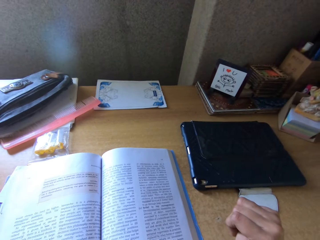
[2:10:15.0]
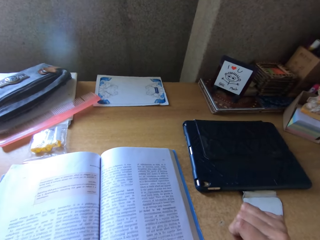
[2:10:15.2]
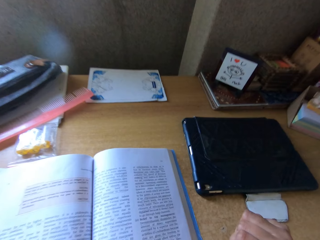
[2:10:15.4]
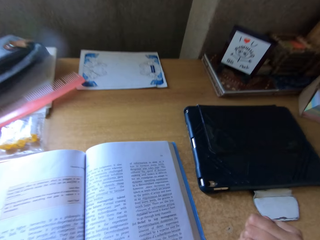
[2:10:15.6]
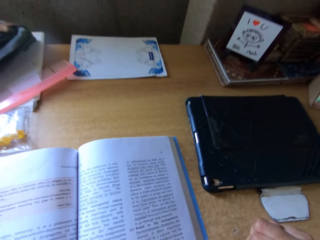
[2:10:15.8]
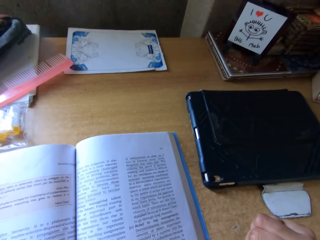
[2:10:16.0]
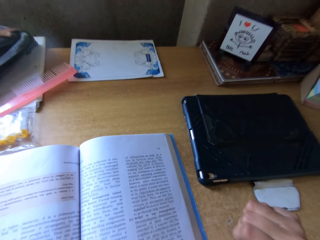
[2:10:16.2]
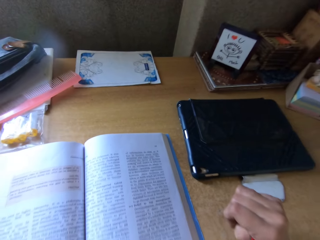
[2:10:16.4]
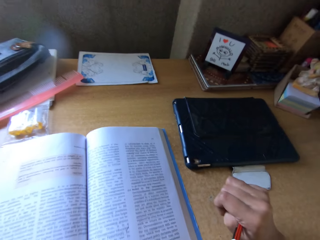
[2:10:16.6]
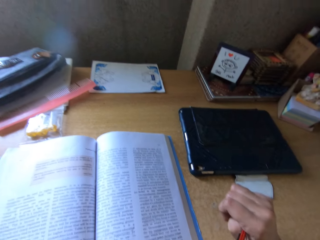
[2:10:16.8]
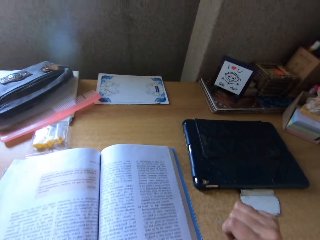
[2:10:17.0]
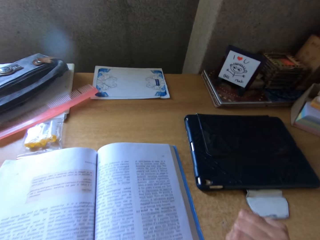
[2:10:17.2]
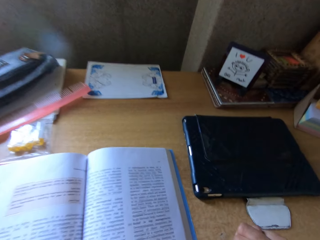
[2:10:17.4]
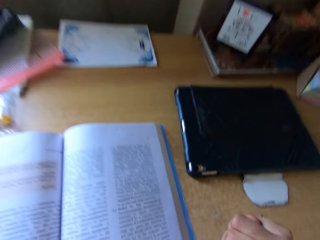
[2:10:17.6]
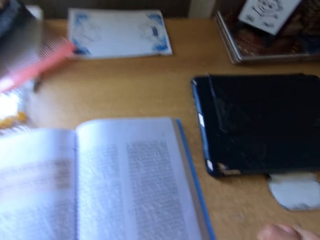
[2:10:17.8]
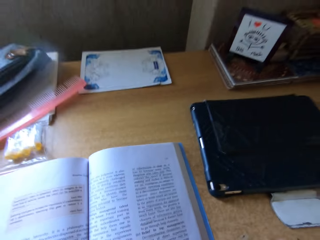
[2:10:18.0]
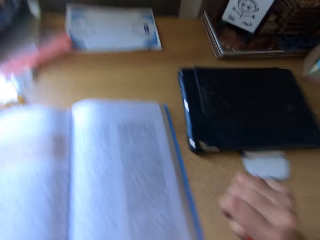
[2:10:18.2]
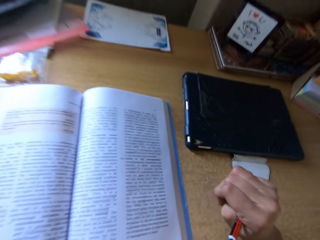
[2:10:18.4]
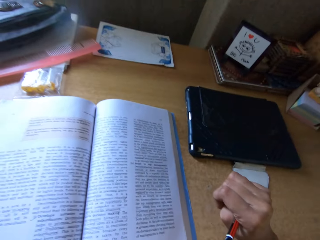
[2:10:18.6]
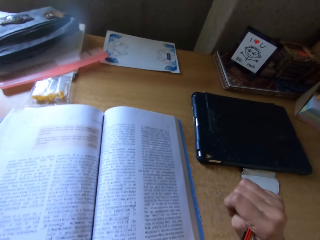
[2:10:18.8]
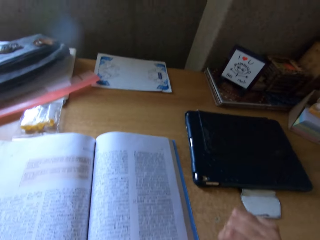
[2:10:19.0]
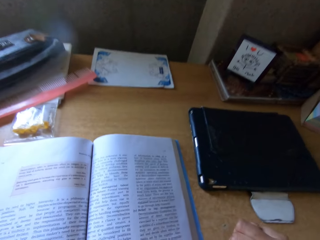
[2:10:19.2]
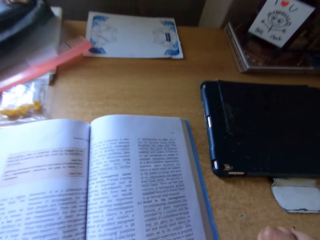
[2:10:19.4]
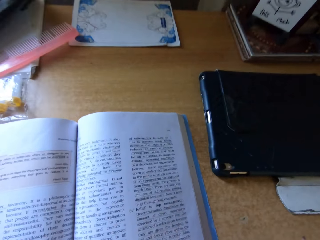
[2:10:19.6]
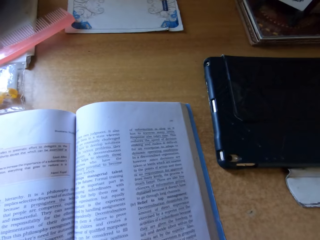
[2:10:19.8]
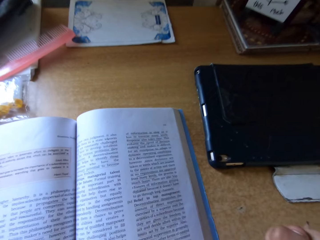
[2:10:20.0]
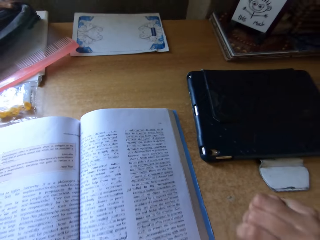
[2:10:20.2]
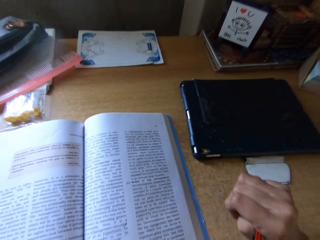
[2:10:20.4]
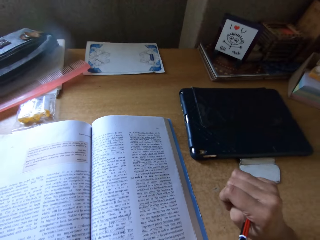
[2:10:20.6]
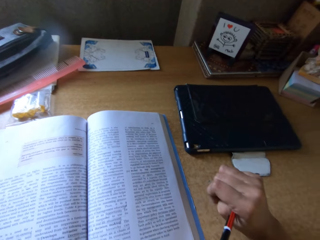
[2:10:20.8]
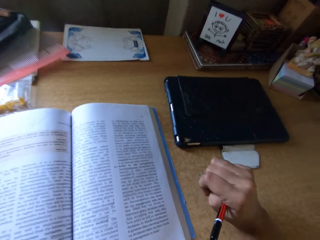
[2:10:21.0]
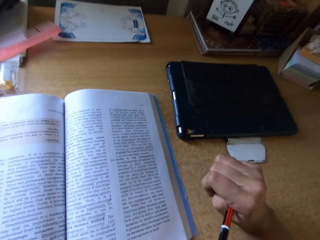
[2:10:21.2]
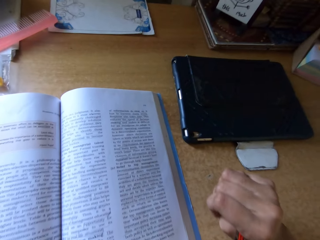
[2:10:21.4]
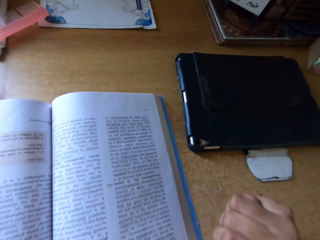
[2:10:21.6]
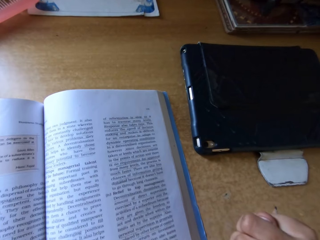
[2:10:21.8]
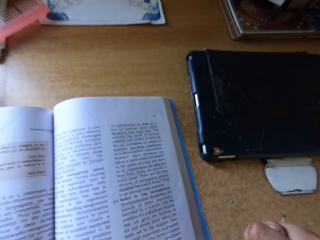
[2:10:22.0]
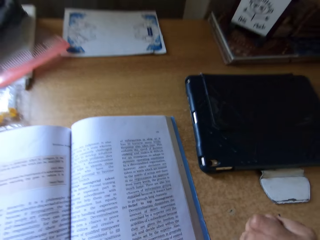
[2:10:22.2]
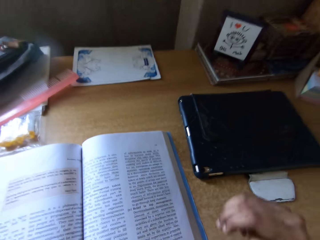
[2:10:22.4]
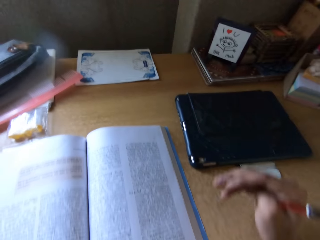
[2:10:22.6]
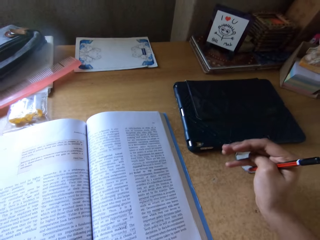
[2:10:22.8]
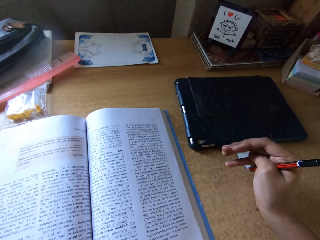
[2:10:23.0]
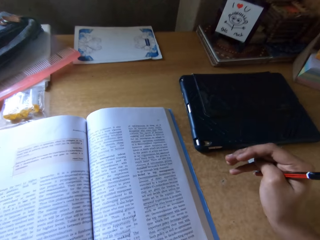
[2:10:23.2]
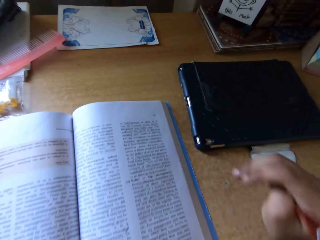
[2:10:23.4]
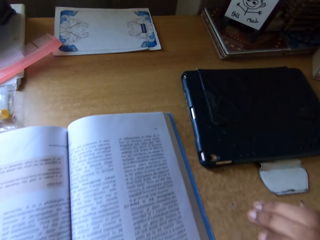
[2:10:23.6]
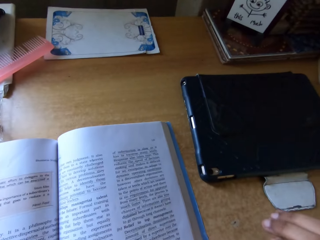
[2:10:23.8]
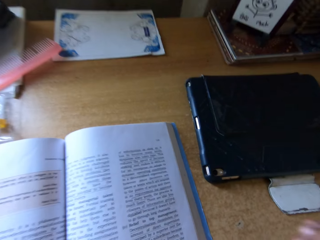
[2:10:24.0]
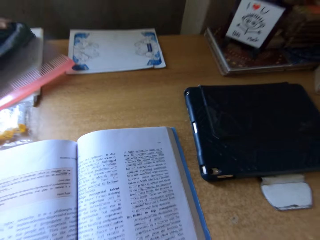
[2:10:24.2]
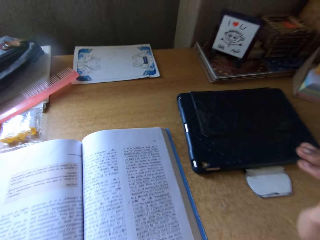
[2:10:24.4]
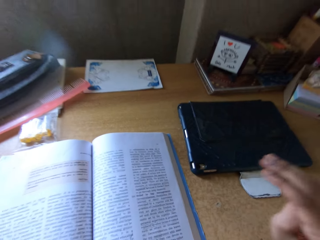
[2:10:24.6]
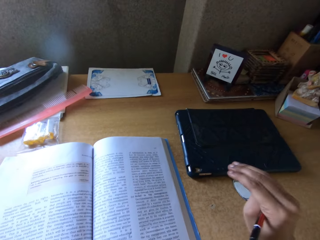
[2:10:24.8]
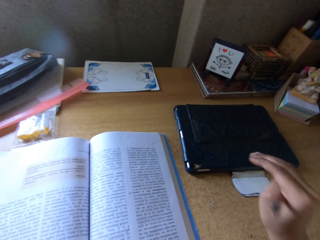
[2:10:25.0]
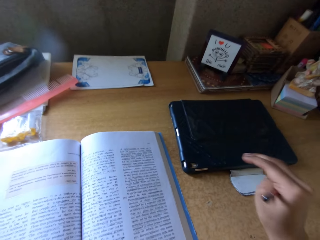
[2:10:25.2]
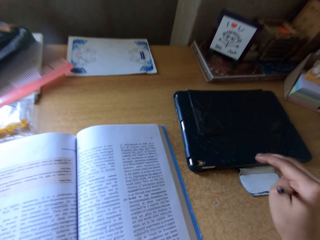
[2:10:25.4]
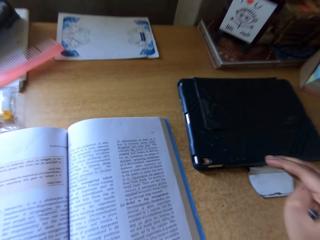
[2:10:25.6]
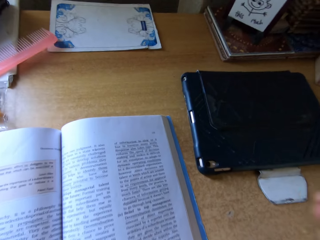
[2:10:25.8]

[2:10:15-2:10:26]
The camera wearer moves the hands.

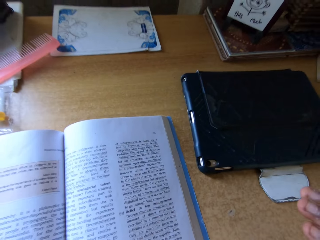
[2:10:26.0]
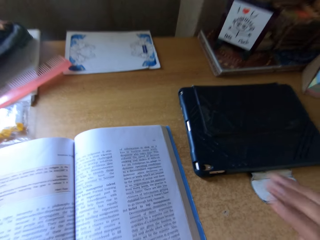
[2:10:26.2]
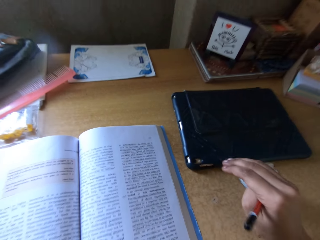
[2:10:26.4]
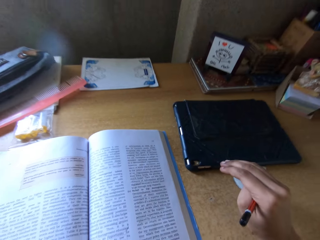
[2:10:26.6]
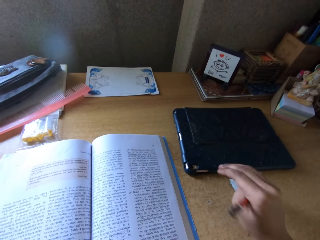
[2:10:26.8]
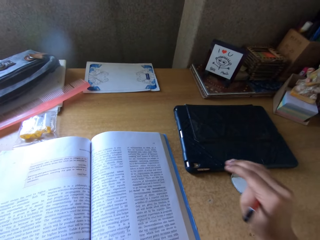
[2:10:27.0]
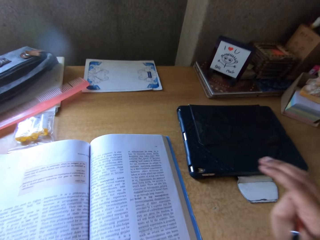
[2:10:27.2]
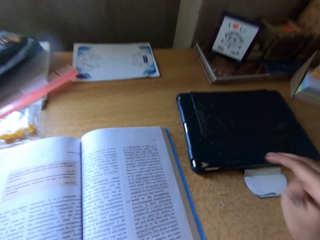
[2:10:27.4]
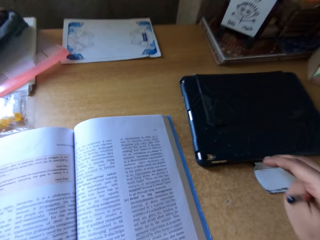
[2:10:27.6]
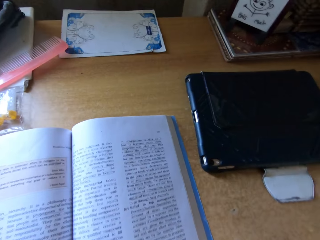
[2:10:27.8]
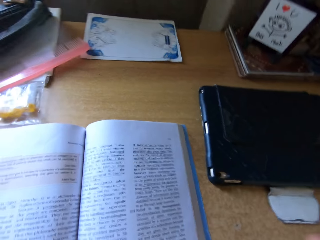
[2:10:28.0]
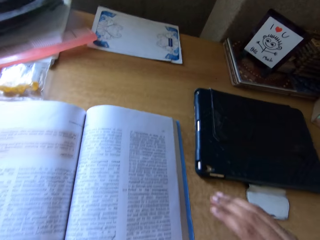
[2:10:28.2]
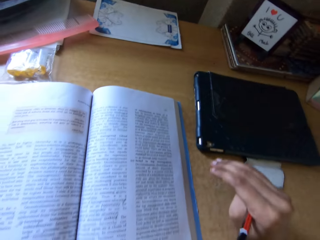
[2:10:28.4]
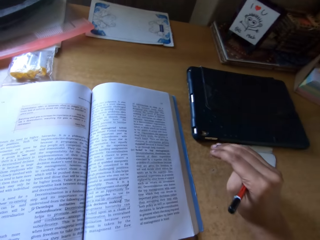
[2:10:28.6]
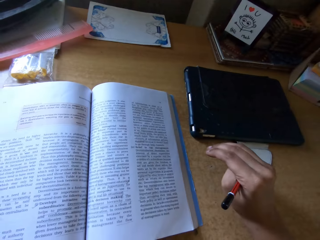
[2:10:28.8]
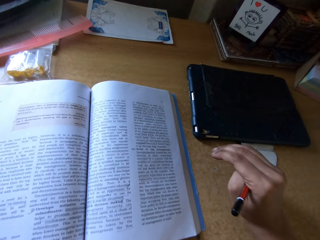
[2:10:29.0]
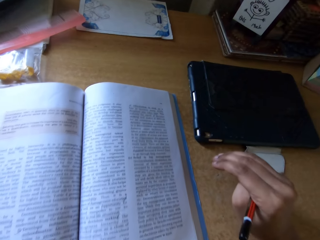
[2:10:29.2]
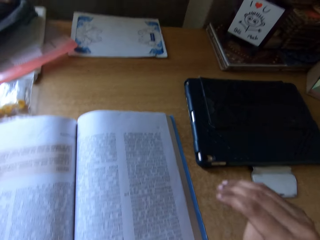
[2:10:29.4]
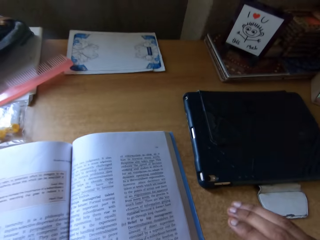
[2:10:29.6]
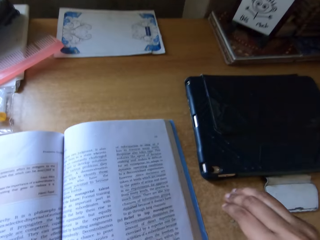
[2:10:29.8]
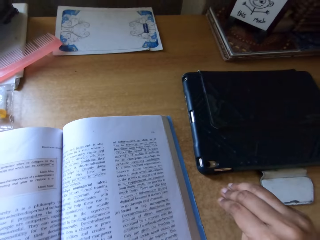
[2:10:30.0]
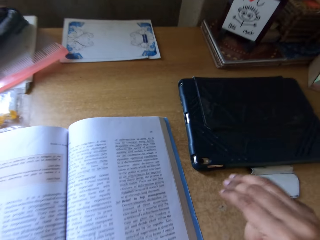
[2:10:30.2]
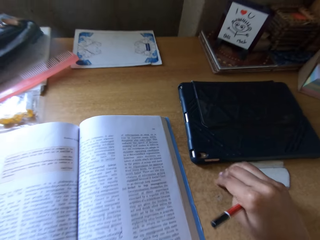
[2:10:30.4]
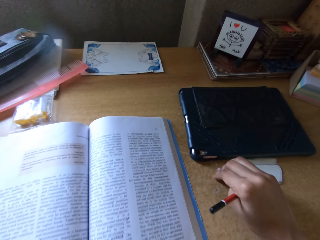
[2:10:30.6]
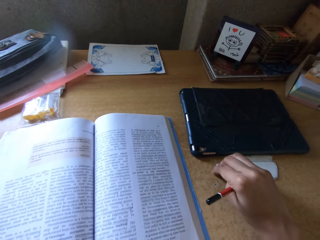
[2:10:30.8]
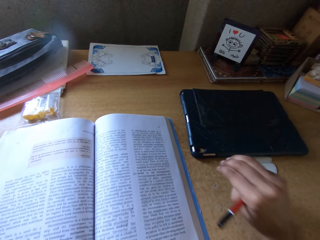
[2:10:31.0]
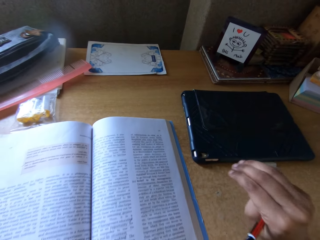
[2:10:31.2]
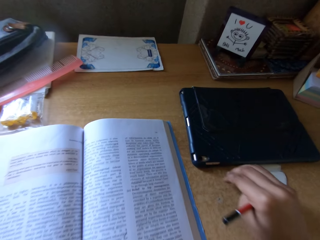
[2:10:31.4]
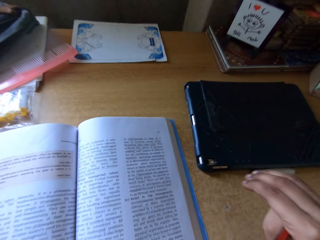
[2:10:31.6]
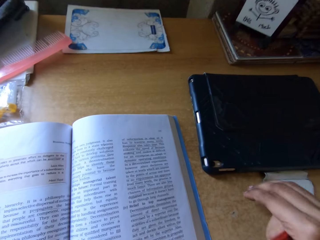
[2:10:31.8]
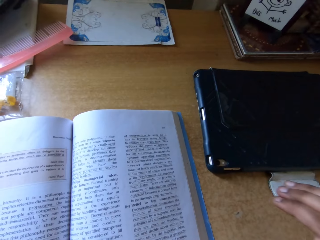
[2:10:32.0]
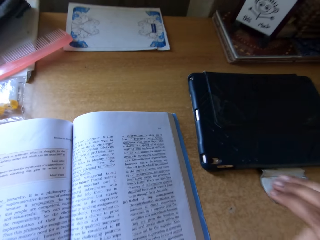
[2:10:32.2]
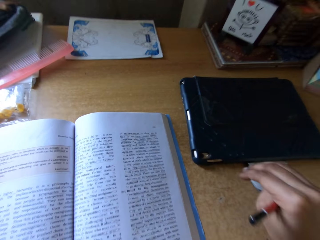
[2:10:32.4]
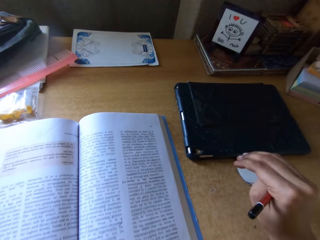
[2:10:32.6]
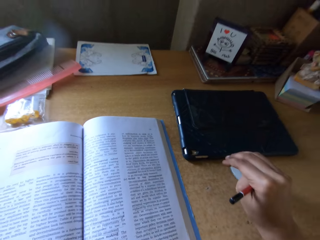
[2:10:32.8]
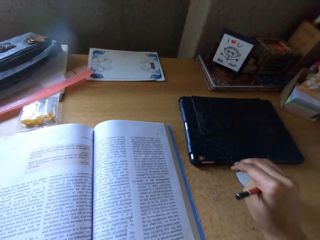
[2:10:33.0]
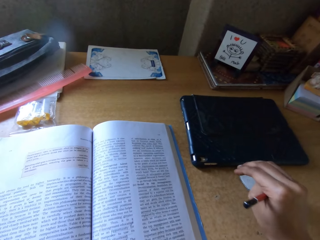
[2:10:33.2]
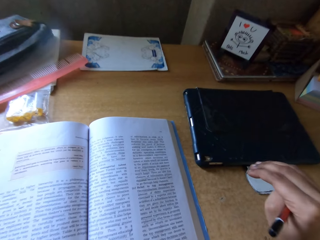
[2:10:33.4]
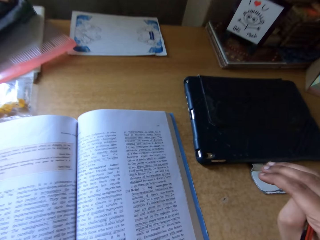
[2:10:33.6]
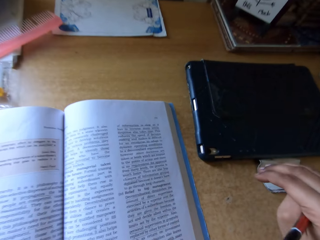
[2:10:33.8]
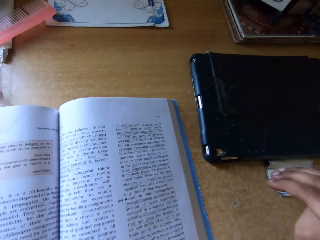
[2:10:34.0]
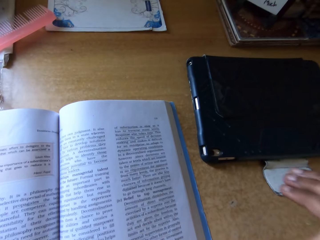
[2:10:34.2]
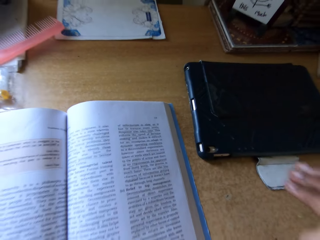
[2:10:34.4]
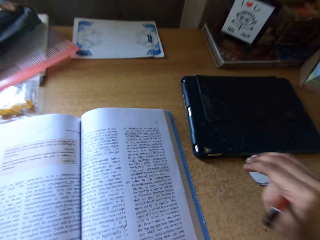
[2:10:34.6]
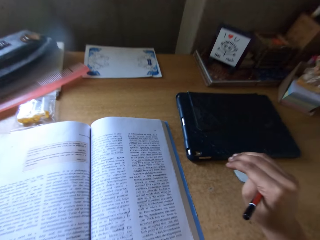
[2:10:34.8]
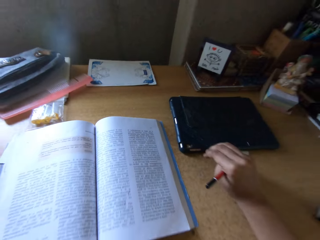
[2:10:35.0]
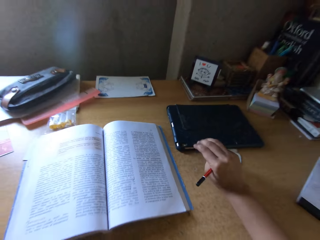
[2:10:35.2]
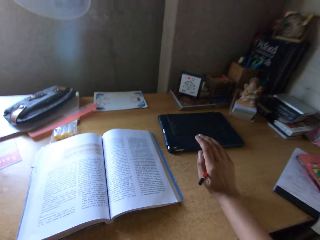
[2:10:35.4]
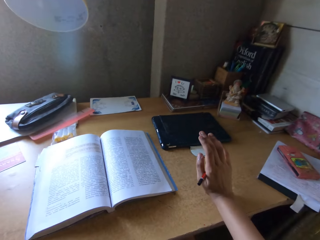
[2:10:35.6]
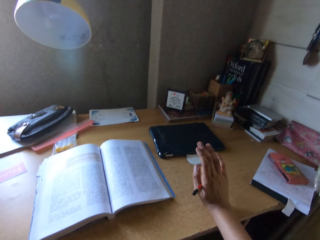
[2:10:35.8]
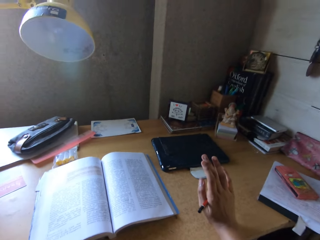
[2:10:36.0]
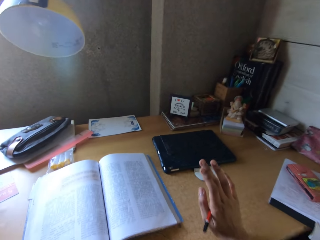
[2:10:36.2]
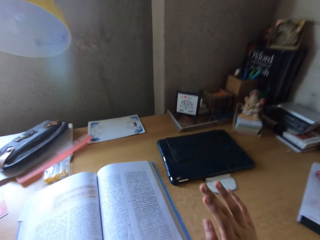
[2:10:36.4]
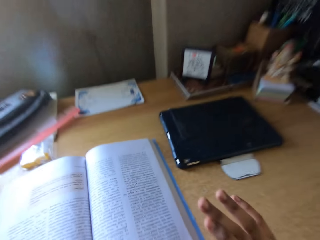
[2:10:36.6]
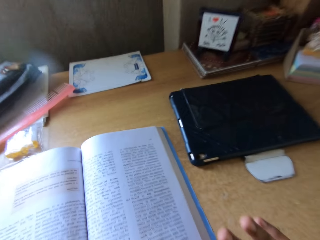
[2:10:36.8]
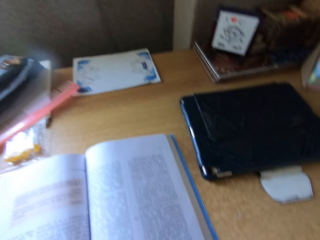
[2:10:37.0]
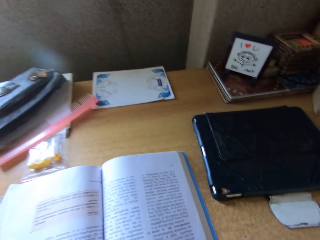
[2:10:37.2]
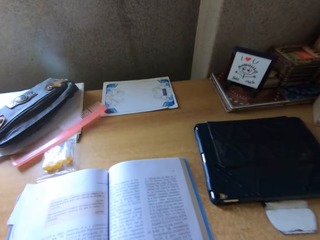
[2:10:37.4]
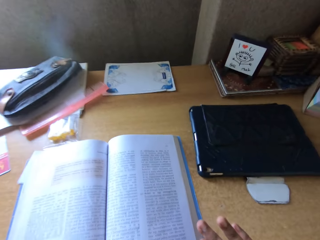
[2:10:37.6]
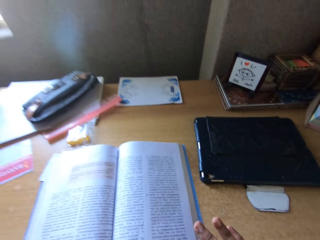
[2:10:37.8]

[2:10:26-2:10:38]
The camera wearer explains a concept. They tap on the table.
